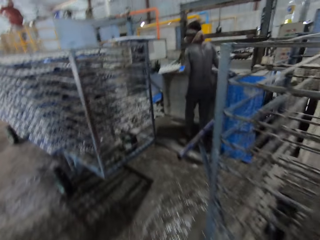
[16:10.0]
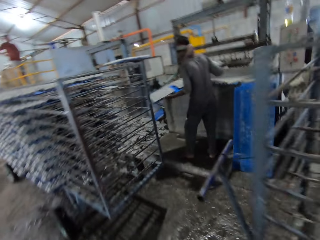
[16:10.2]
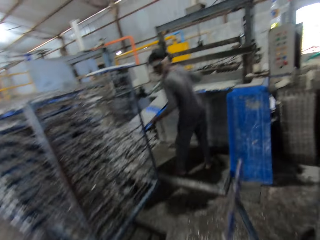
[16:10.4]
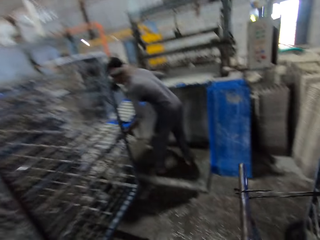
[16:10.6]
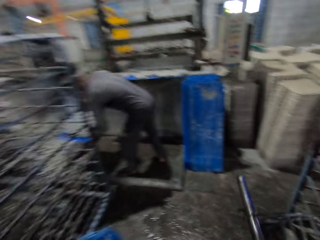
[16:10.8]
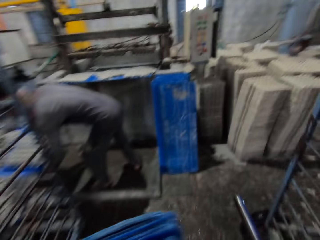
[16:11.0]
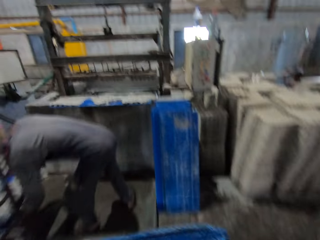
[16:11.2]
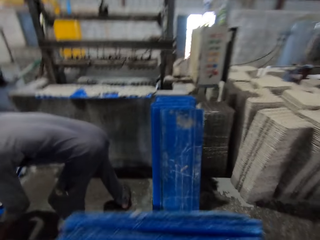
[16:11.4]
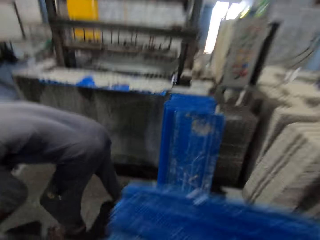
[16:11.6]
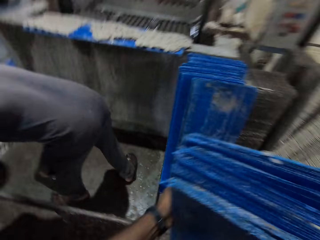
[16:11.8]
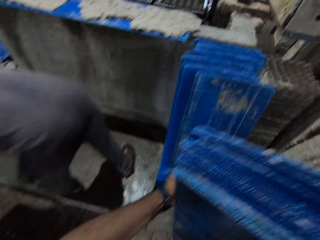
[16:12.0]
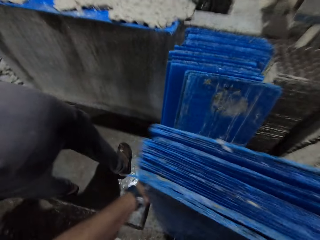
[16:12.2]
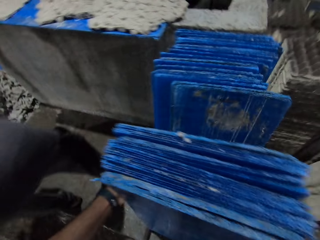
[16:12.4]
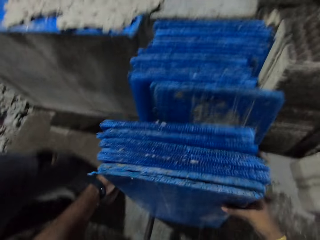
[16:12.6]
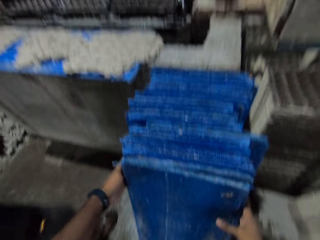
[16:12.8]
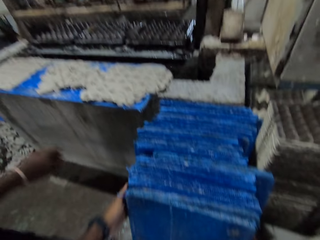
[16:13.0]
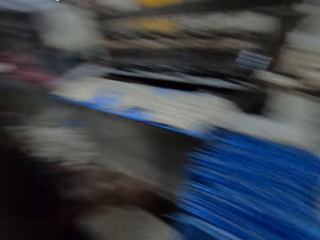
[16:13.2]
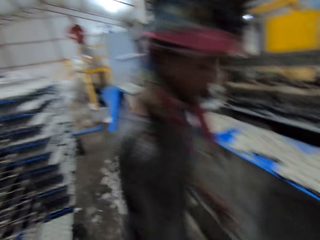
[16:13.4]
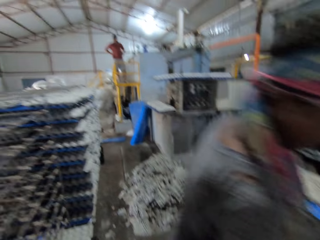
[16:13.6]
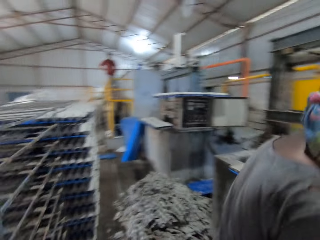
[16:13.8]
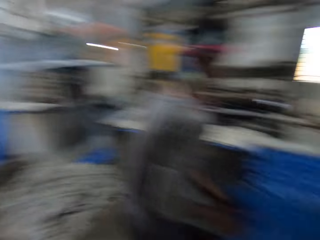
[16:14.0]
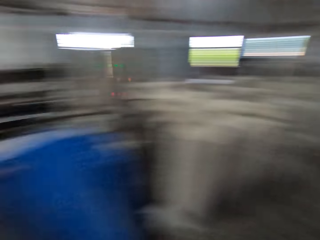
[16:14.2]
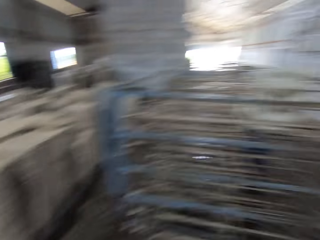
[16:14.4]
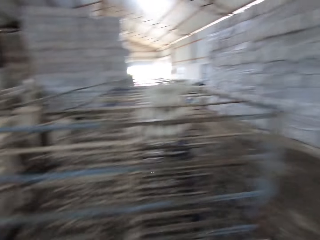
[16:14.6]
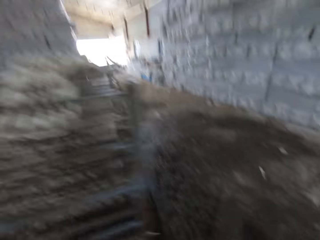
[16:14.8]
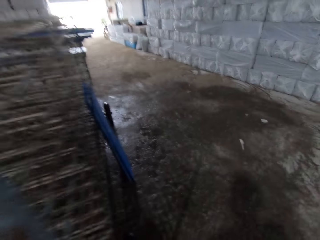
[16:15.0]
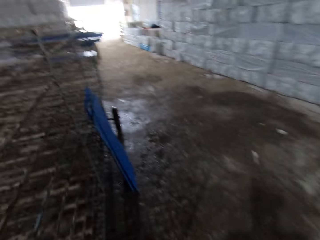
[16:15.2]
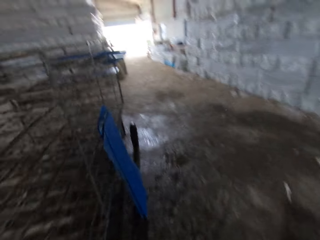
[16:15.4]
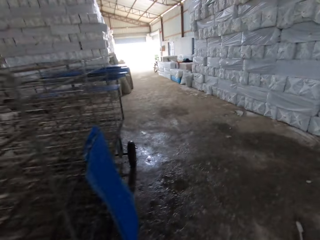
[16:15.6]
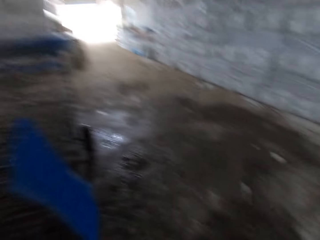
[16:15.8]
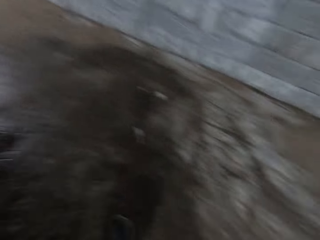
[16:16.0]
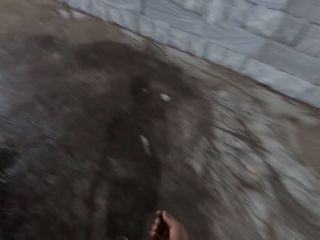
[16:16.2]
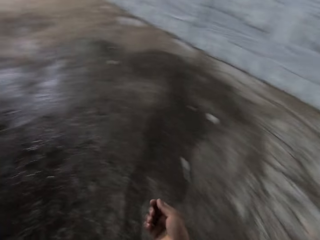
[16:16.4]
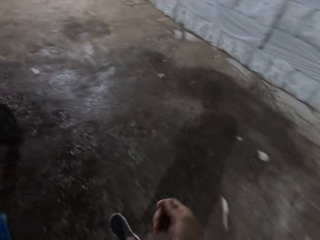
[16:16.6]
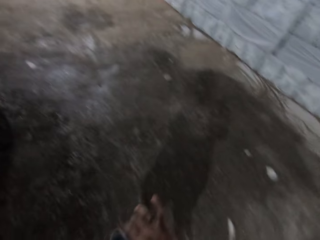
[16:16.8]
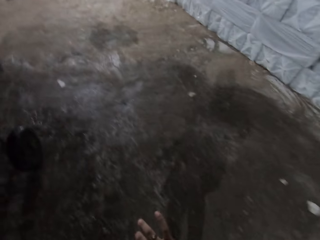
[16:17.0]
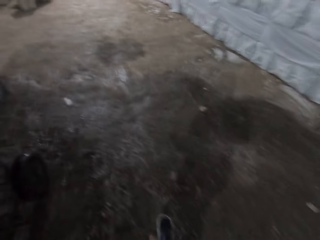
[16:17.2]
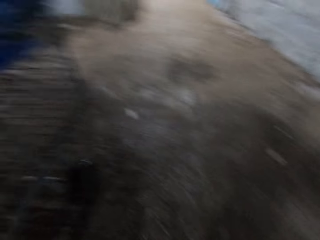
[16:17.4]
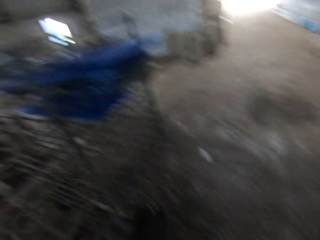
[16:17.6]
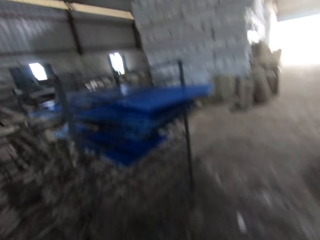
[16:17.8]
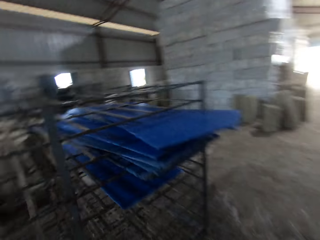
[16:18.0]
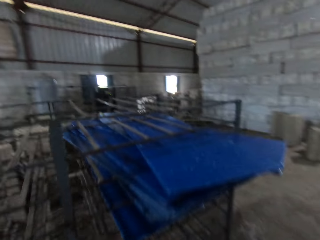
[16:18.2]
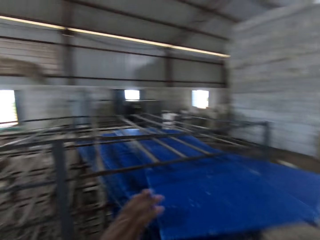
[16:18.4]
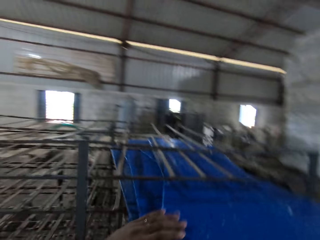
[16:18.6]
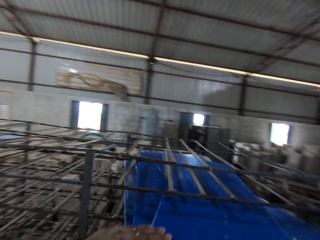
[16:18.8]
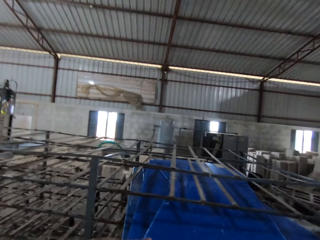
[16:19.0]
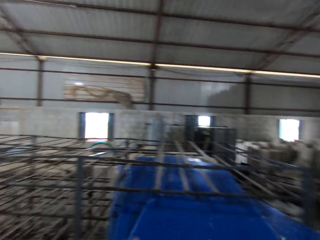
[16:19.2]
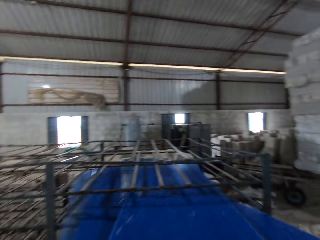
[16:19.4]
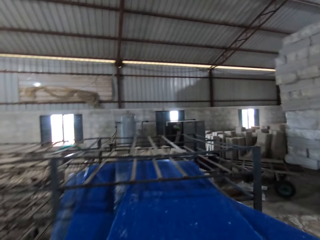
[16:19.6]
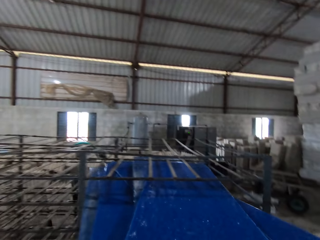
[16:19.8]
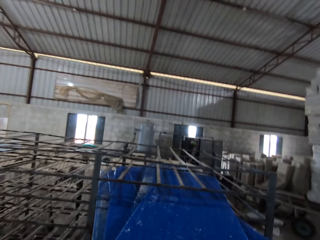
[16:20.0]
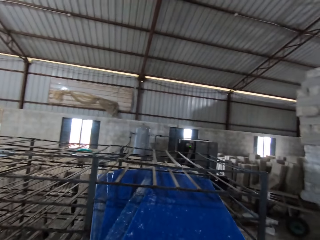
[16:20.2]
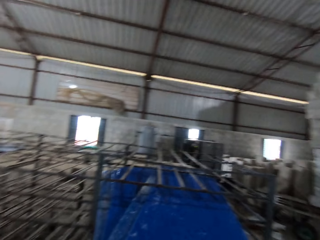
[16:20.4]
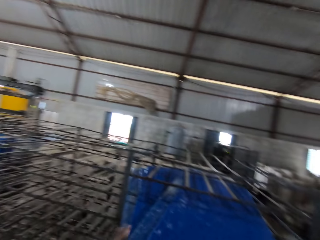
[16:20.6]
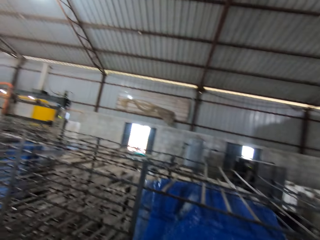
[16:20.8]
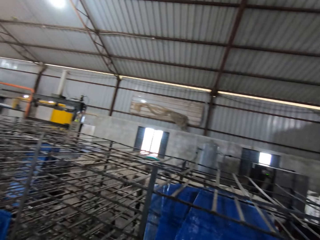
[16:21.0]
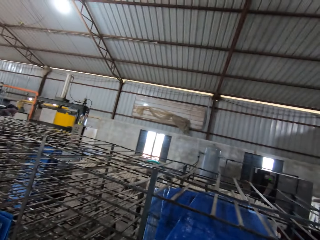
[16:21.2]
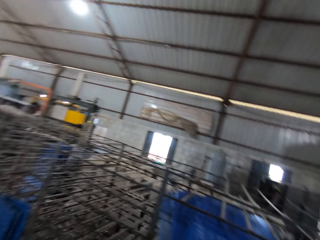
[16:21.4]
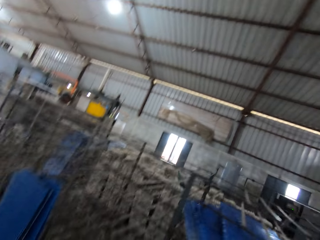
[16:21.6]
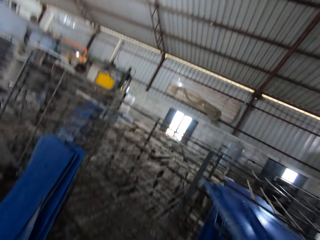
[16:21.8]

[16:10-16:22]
The camera wearer walks towards the crate machine with the crate slates in his hands. He drops the crate slates on the floor with his hands. He walks towards the crate rack. He removes the crate slates from the crate rack with his left hand.

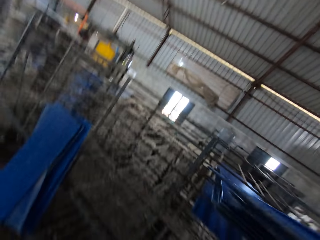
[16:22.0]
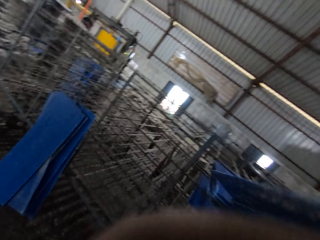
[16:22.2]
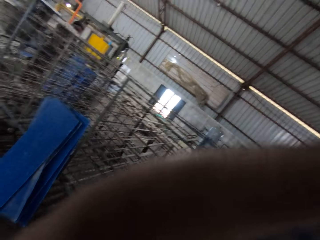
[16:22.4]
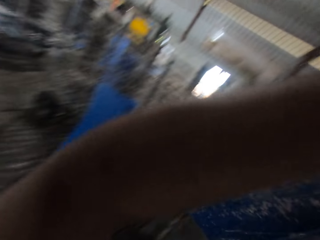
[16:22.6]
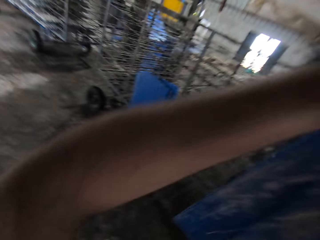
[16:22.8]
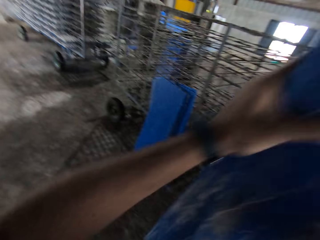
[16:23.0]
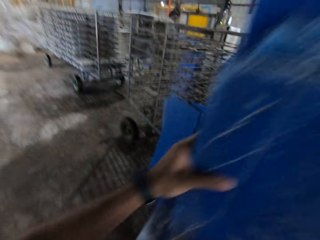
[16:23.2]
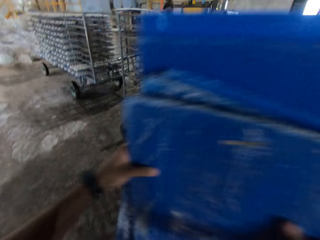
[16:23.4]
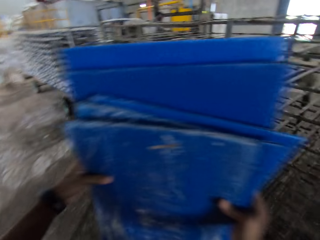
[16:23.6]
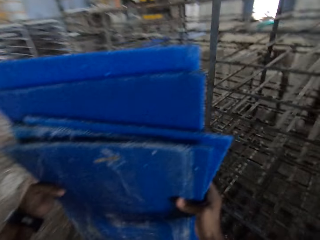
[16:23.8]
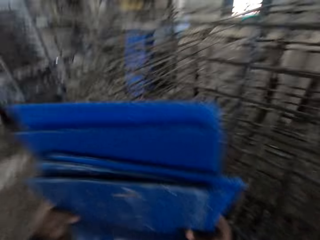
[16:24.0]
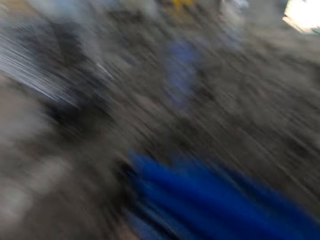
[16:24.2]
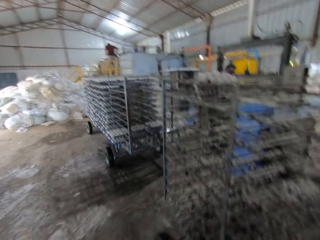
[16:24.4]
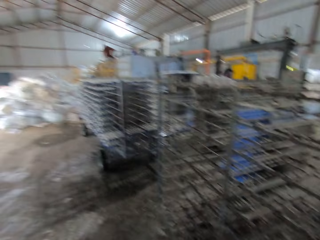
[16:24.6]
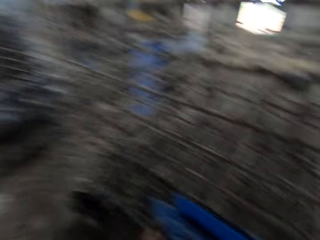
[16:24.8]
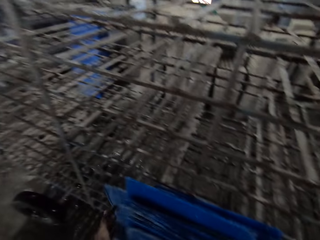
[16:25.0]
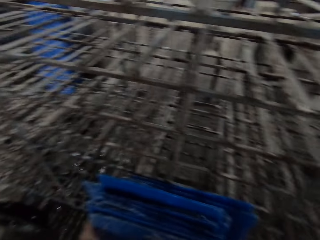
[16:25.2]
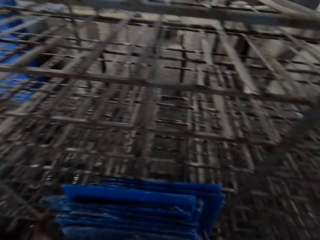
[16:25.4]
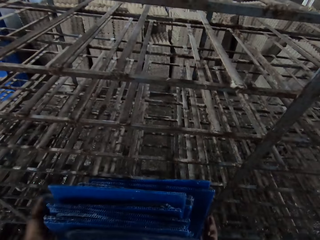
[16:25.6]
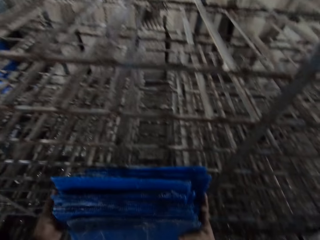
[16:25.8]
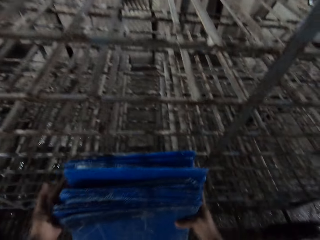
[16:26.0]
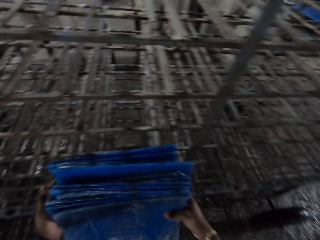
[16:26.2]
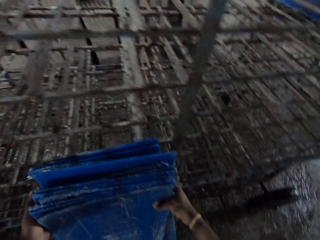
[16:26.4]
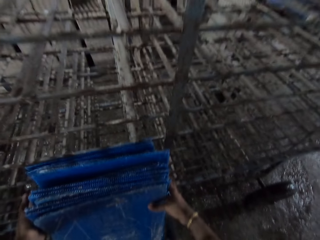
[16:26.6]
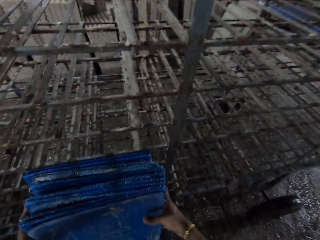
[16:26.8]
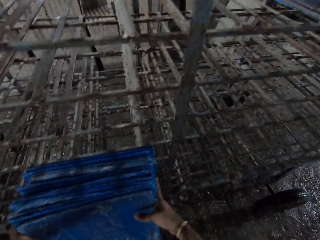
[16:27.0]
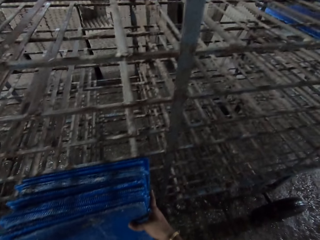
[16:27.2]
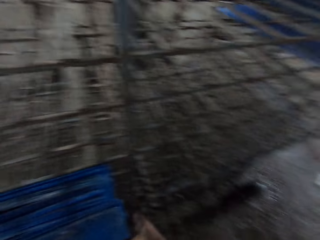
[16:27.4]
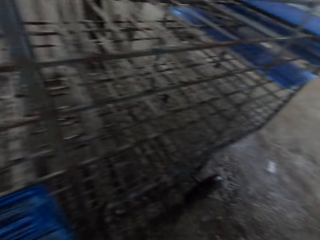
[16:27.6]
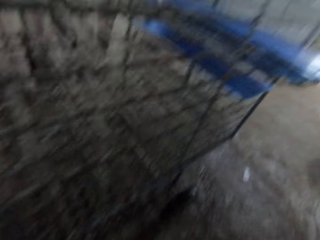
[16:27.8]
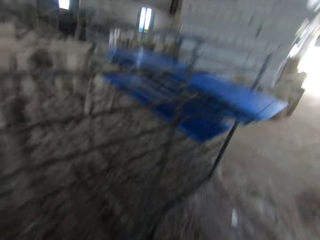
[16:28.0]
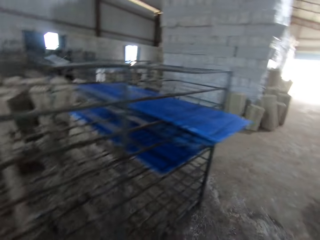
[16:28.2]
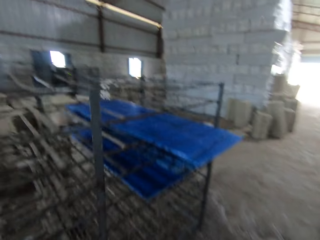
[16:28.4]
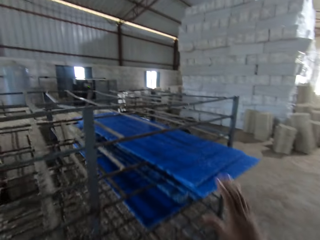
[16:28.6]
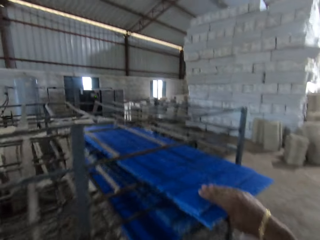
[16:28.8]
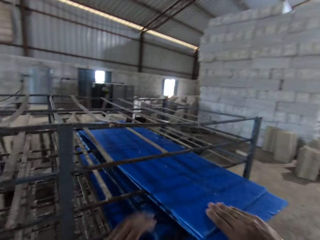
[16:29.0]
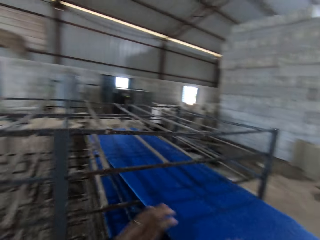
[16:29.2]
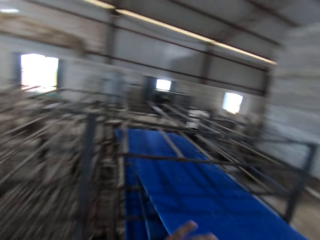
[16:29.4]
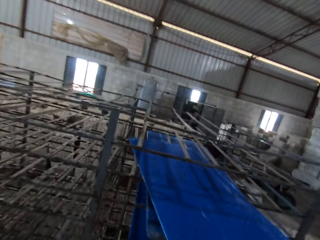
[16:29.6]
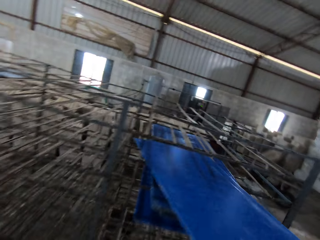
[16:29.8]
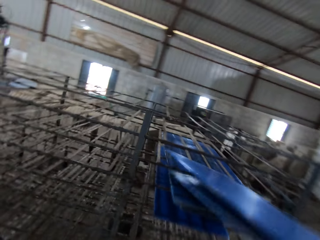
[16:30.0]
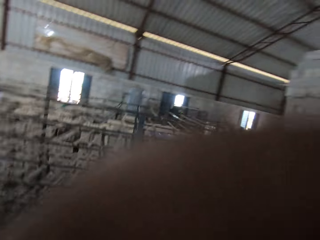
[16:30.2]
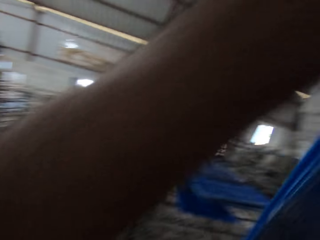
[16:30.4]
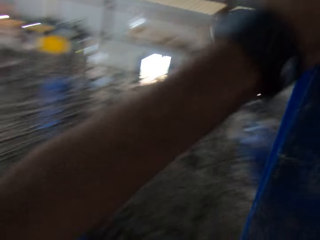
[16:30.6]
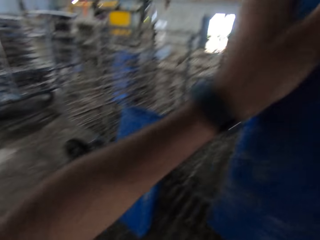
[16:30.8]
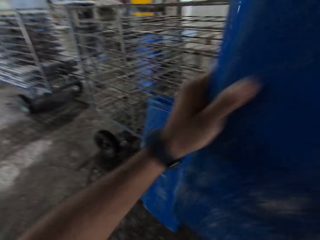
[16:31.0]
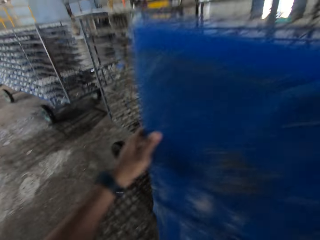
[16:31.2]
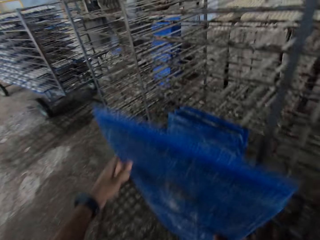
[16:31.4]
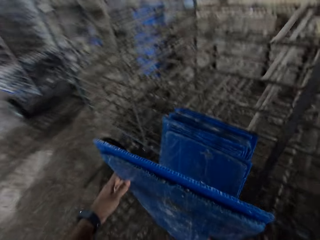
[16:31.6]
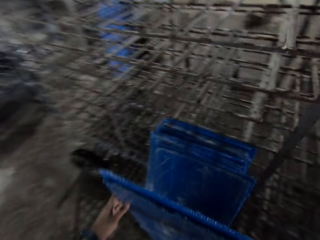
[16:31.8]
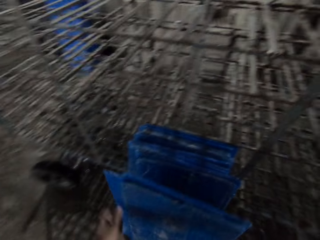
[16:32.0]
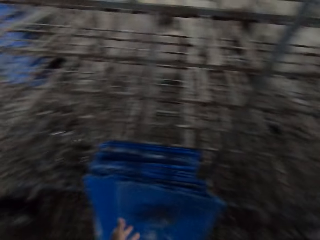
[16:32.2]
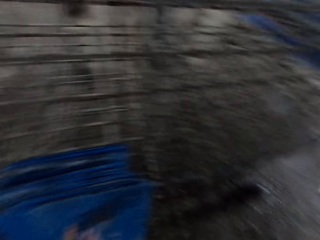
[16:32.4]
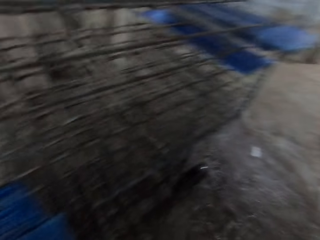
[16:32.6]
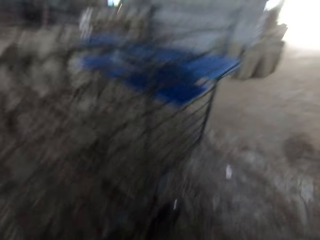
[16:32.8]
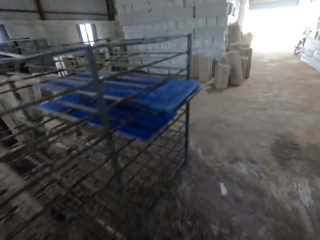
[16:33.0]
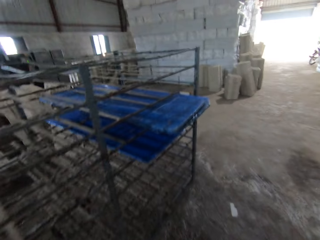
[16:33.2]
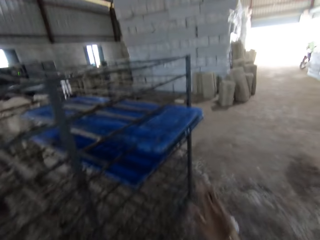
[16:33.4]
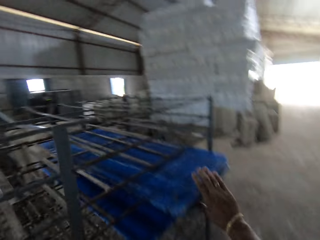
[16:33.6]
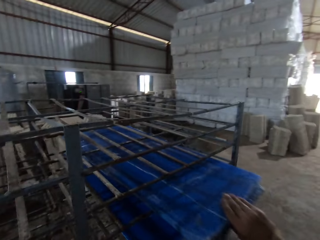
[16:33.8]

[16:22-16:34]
The camera wearer drops the crate slates on the floor against the crate rack with his hands. He removes the crate slates from the crate rack with his hands. He drops the crate slates on the floor against the crate rack with his hands.
